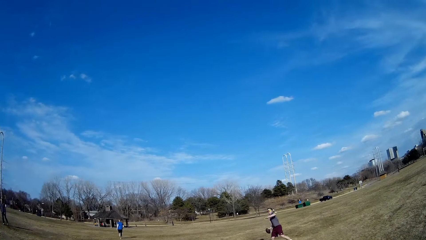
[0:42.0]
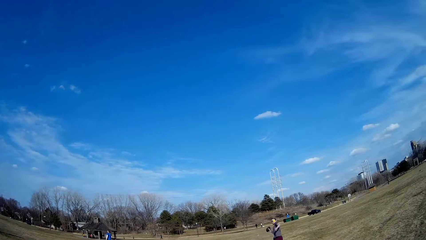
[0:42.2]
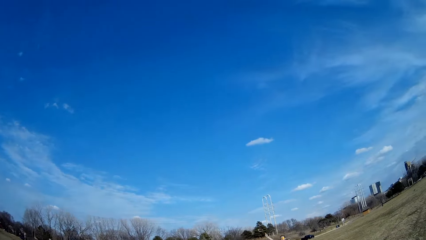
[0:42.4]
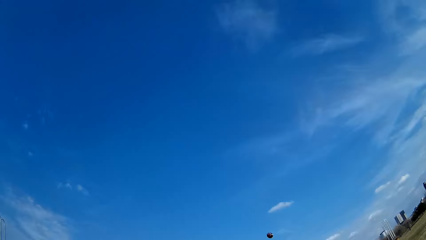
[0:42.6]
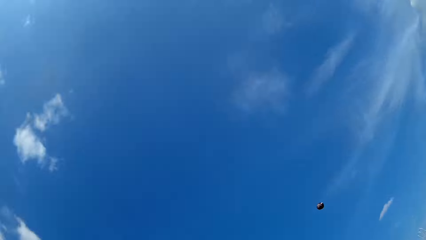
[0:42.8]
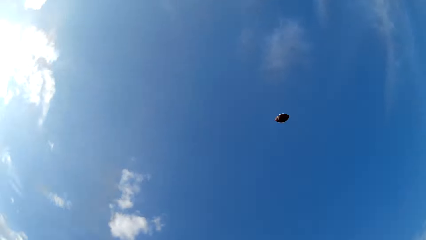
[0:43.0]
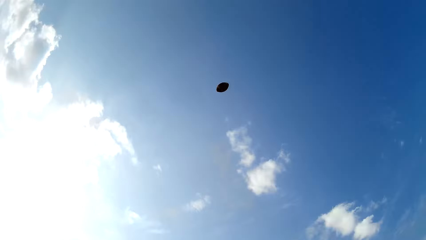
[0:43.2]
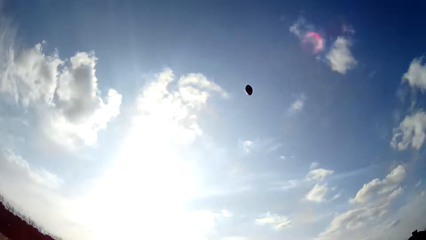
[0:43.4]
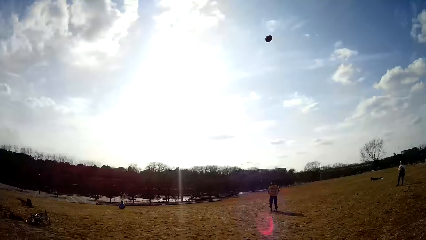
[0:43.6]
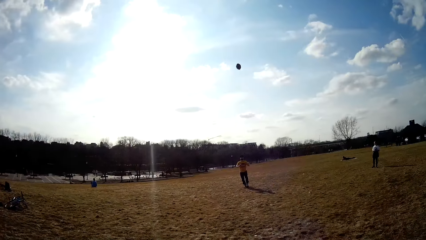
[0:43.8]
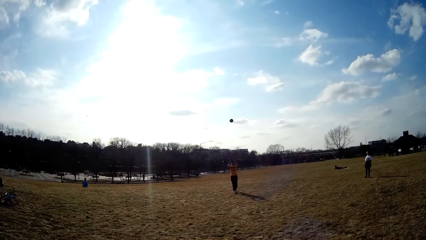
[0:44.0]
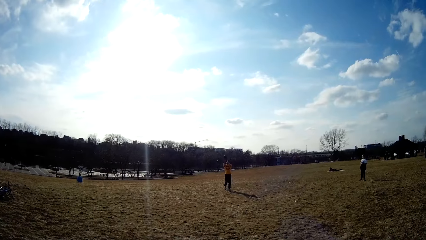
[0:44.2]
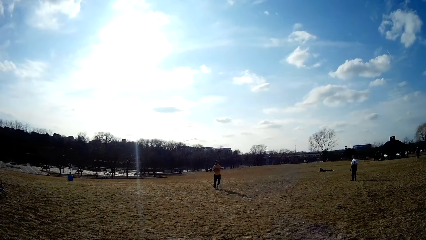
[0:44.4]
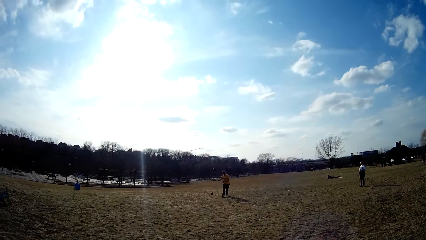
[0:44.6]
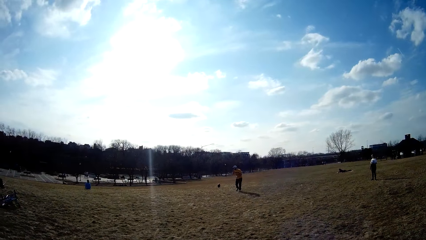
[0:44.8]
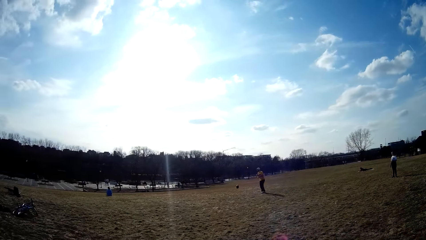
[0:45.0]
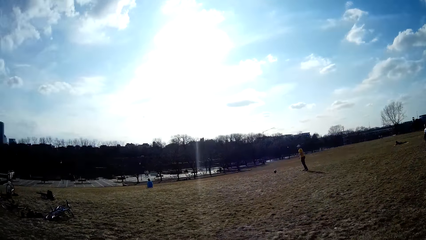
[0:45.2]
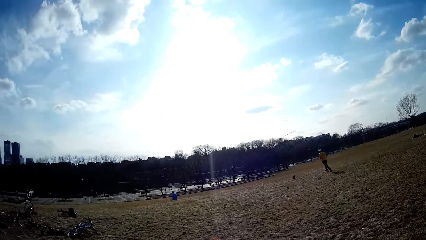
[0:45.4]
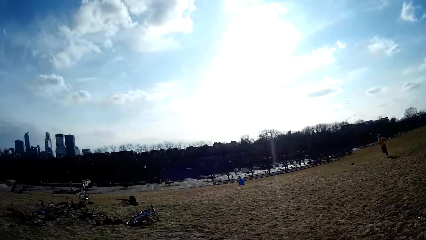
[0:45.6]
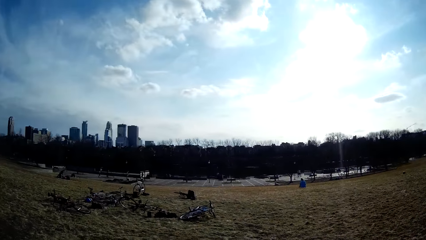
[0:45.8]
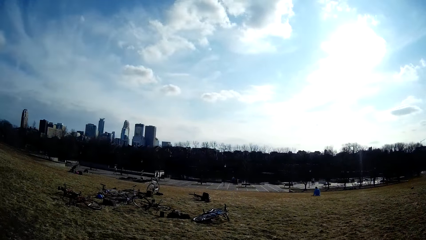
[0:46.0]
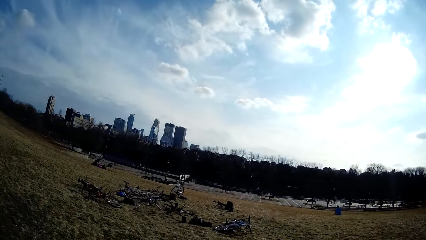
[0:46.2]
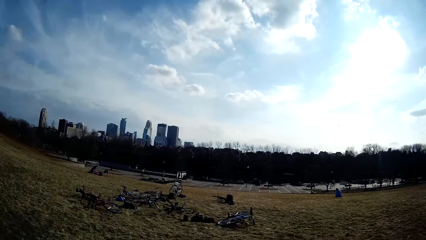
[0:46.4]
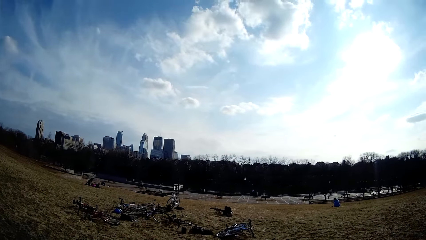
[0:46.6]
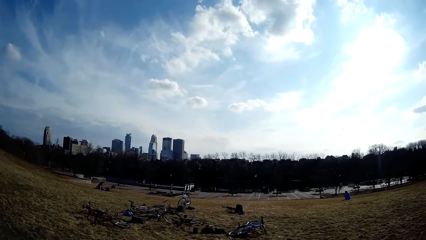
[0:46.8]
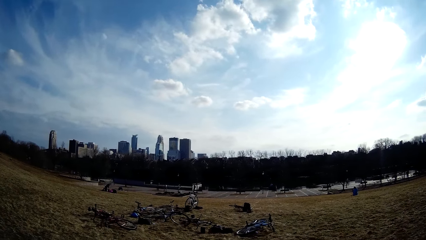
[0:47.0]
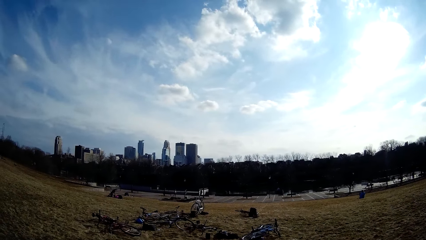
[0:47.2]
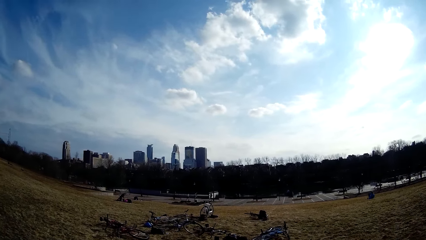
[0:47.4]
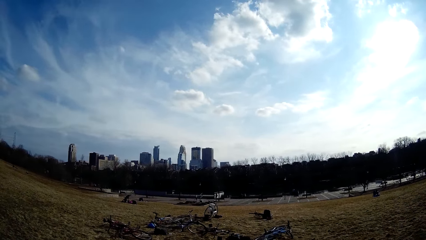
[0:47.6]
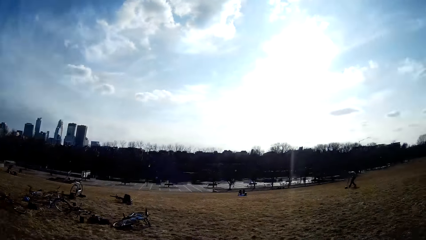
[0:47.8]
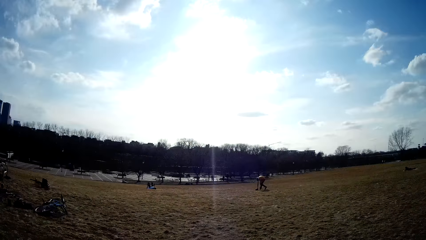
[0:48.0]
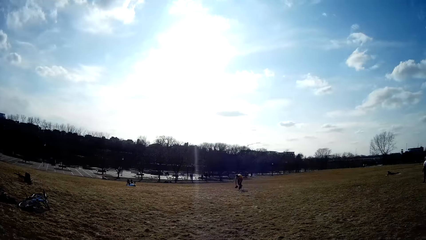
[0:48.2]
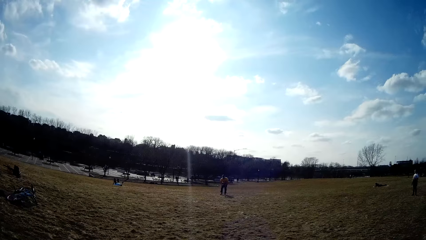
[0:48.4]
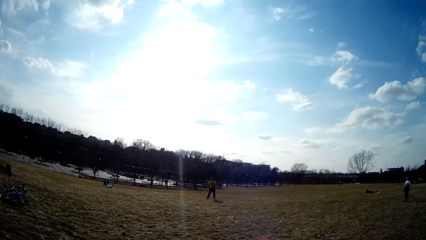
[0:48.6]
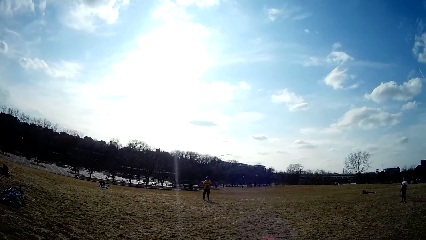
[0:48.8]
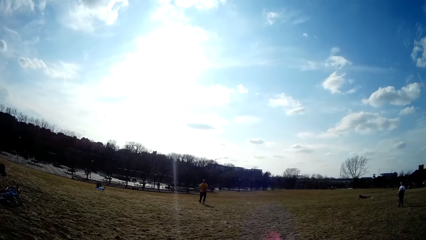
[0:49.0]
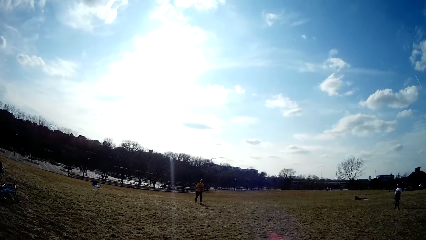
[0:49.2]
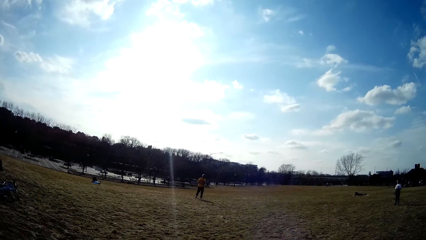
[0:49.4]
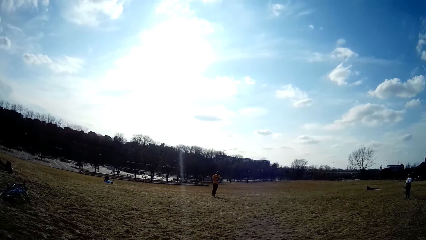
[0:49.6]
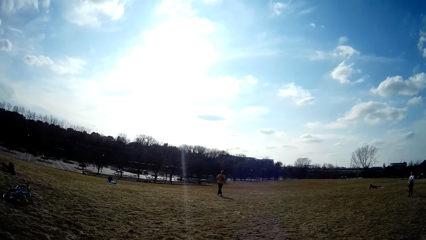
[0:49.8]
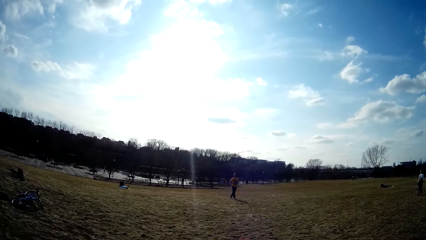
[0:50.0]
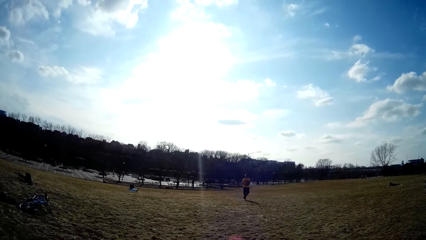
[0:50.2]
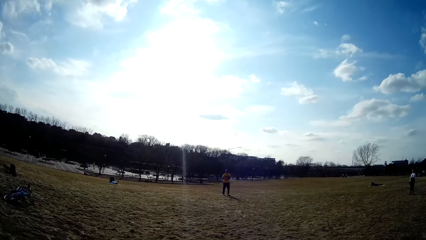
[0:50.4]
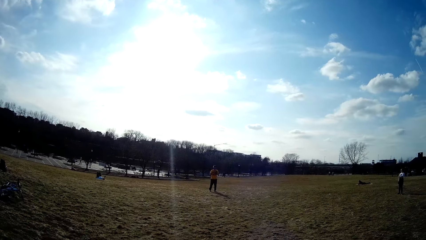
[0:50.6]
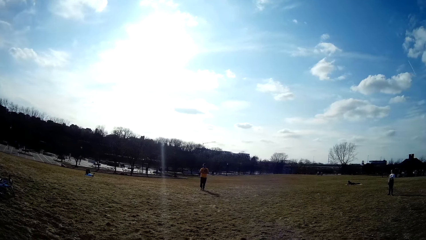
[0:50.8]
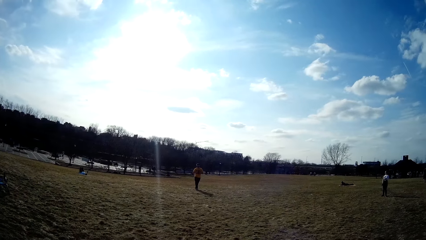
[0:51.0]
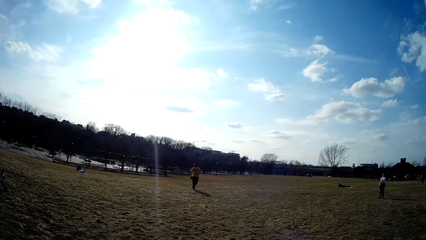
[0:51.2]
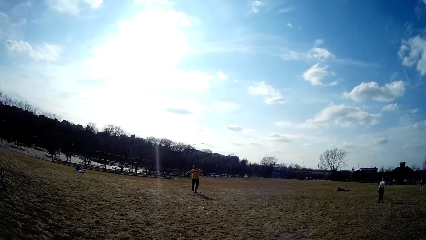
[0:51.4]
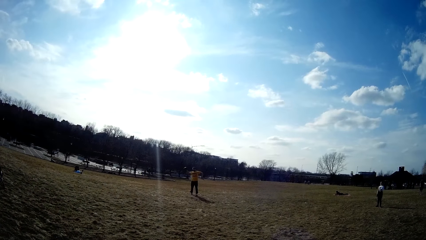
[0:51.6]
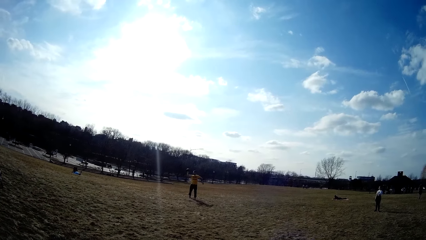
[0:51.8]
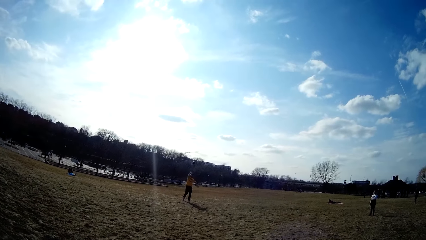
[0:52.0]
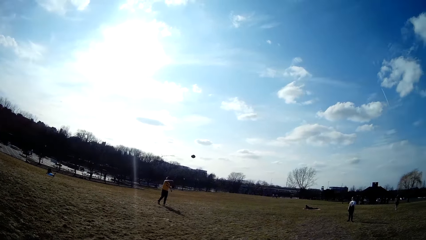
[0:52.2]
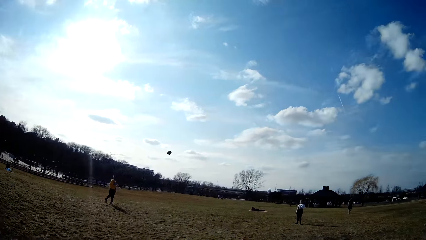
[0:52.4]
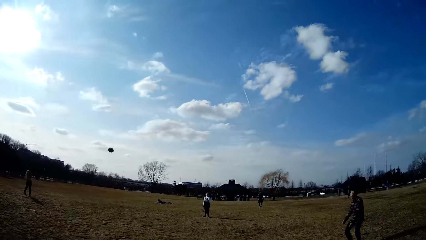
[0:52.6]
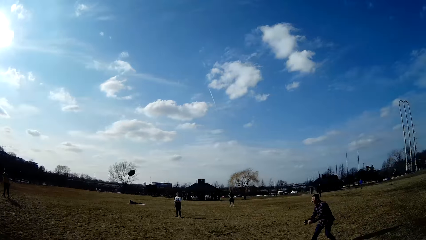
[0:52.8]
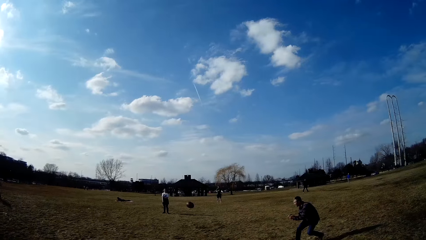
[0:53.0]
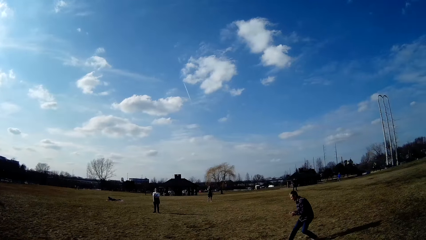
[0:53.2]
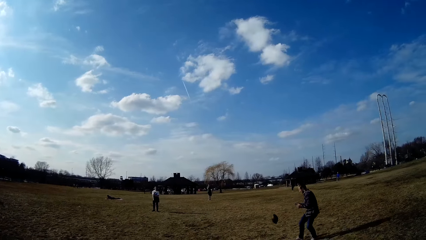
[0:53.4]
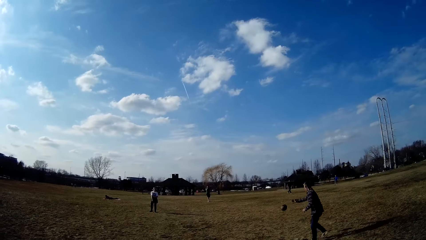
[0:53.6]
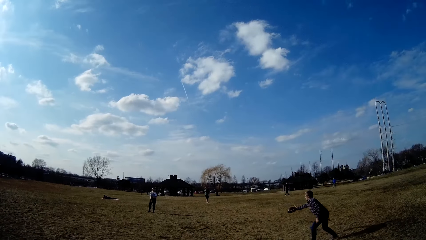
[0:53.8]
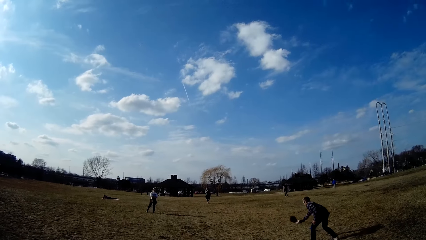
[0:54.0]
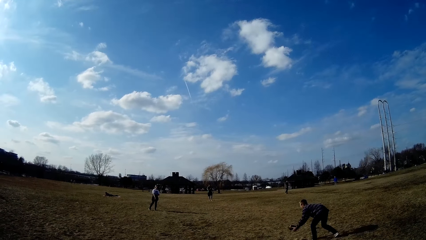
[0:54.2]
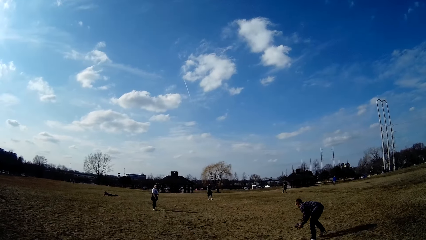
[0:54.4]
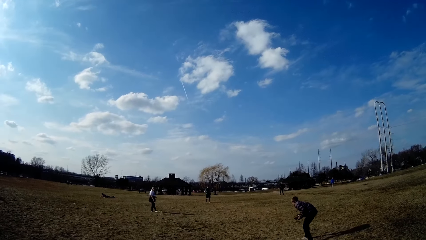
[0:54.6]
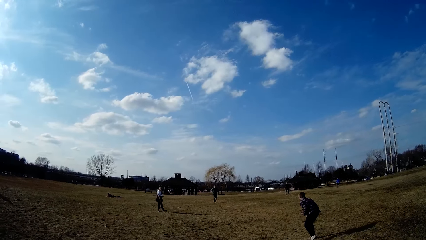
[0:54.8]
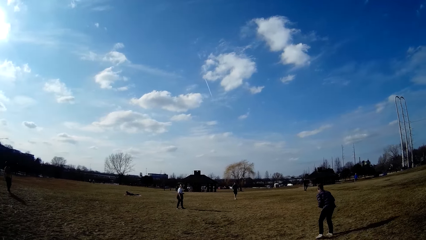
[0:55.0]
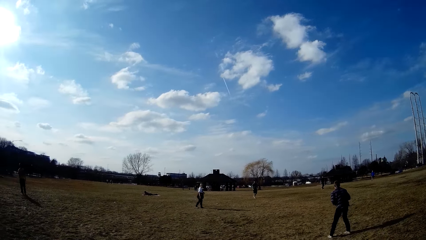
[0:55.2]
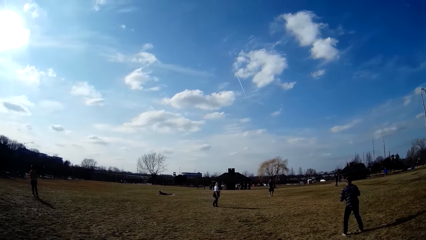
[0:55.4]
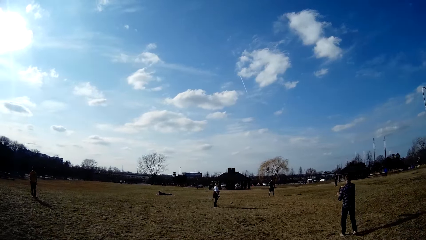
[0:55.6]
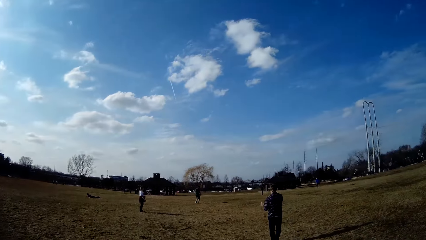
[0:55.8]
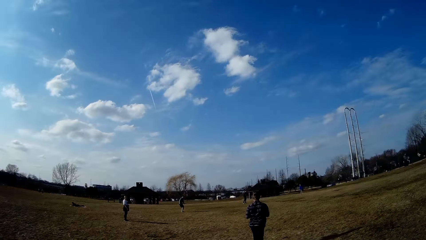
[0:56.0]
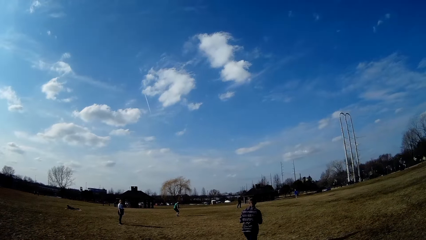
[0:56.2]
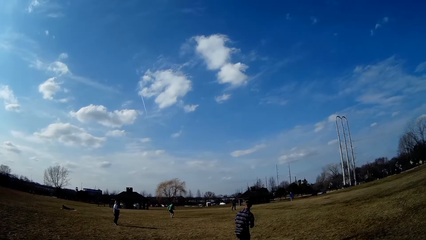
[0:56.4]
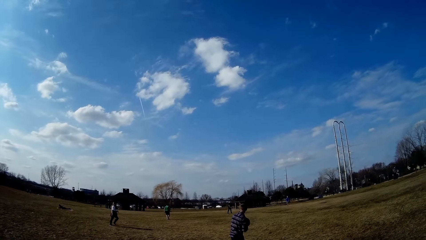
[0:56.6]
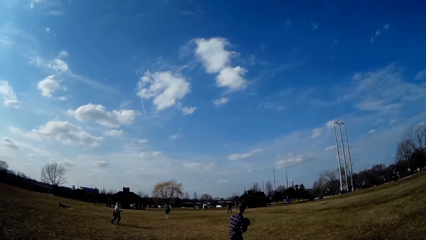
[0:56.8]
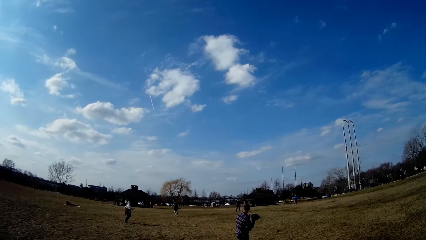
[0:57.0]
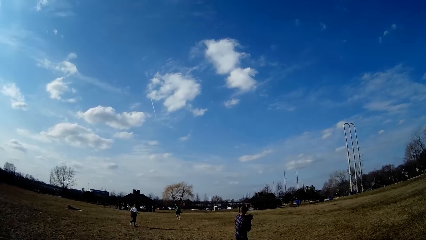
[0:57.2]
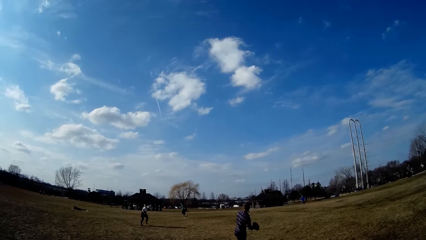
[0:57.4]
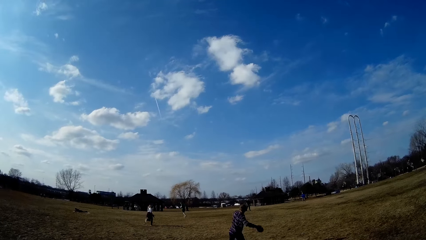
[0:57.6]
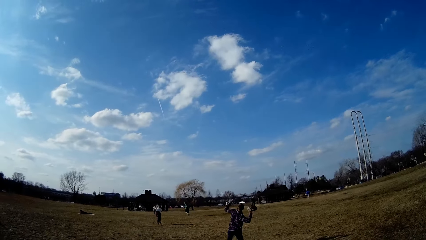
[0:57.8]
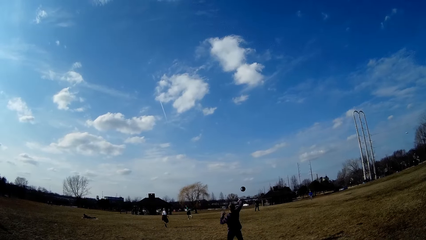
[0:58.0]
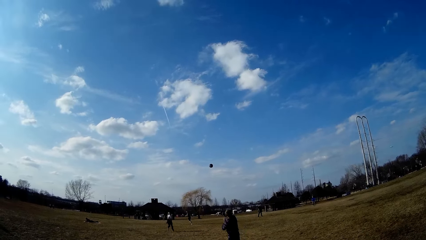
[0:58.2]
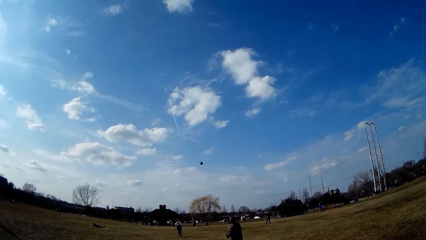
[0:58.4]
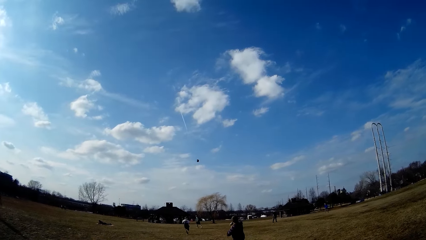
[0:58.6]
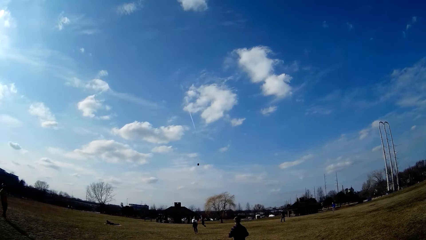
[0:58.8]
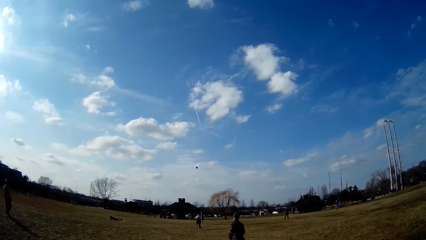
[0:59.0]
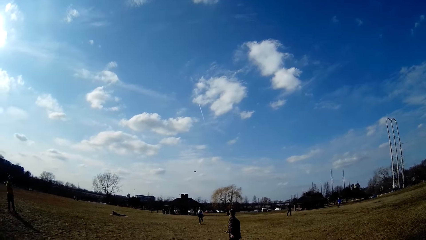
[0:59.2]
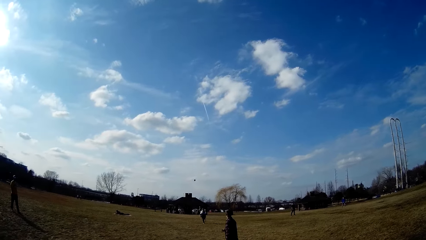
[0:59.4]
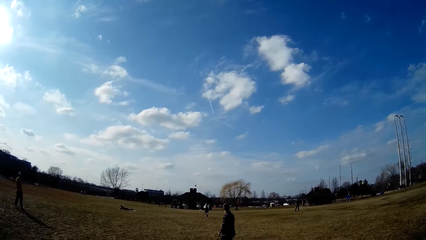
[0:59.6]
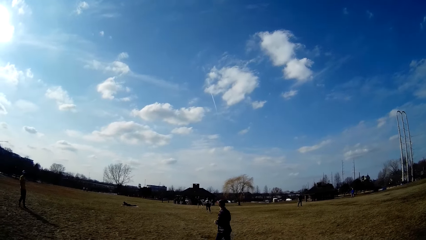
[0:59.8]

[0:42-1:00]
A man makes for a slate in the air. Another man throws the spherical ball in the air. A third man makes for the spherical ball in the air, picks up the spherical ball from the ground and throws the spherical ball in the air. A fourth man catches the spherical ball after rebound. The first man throws the slate in the air. The fourth man throws the spherical ball in the air.
